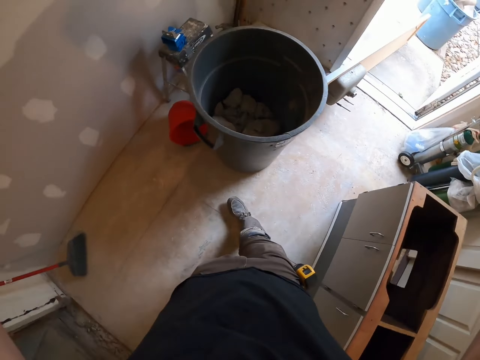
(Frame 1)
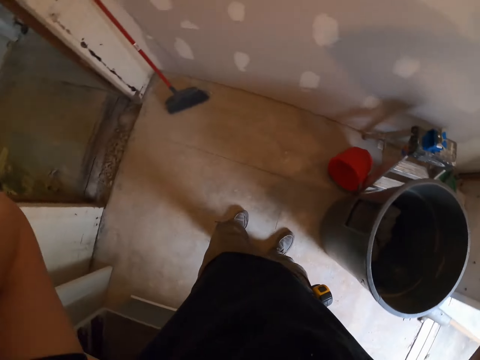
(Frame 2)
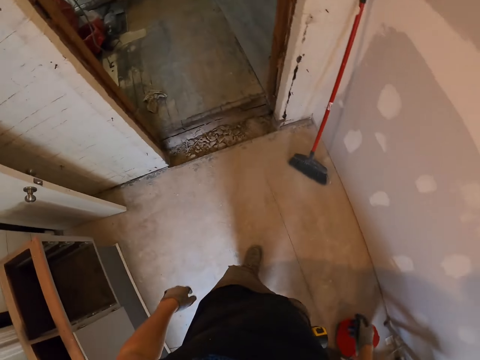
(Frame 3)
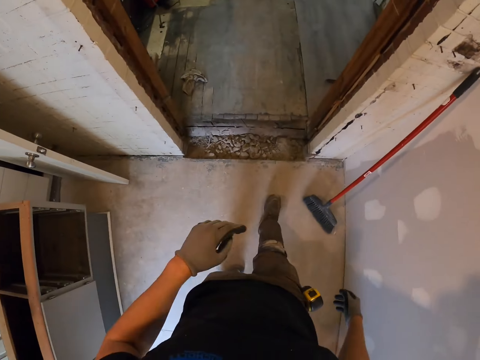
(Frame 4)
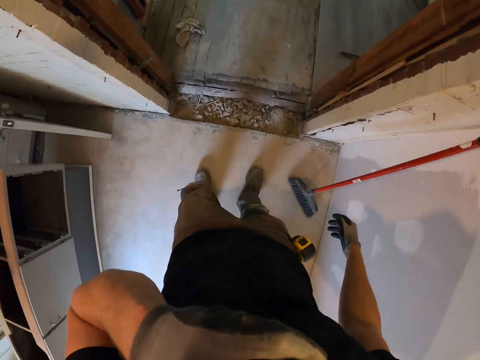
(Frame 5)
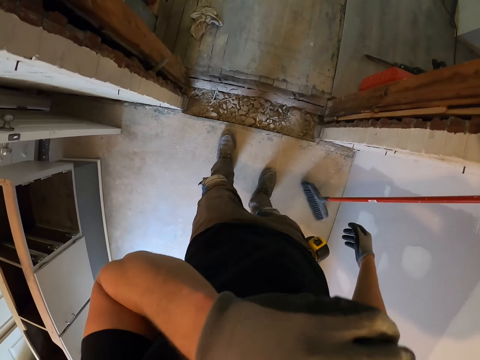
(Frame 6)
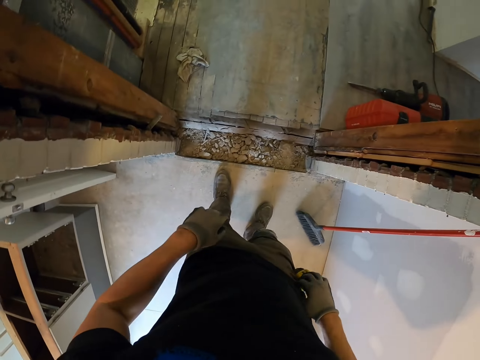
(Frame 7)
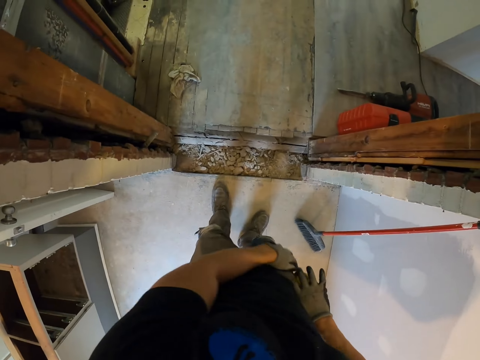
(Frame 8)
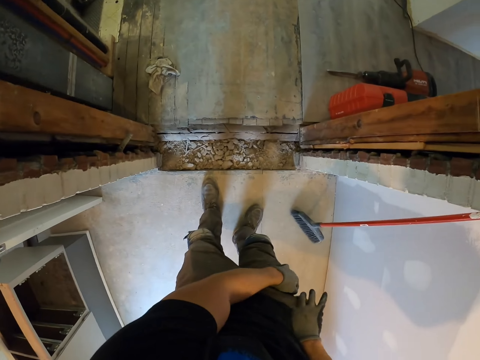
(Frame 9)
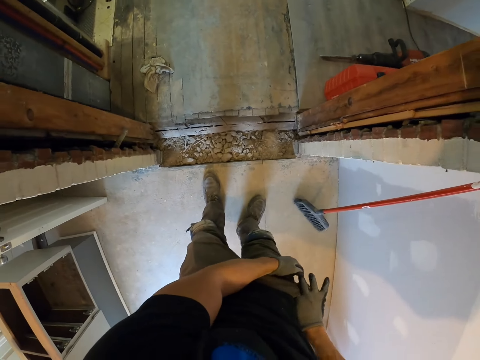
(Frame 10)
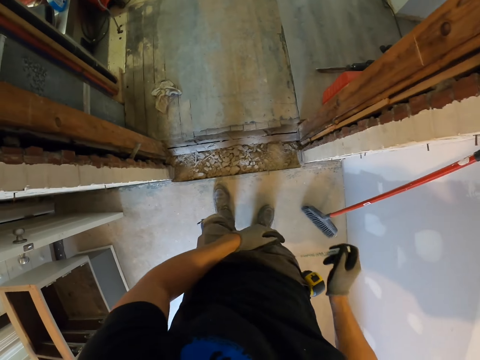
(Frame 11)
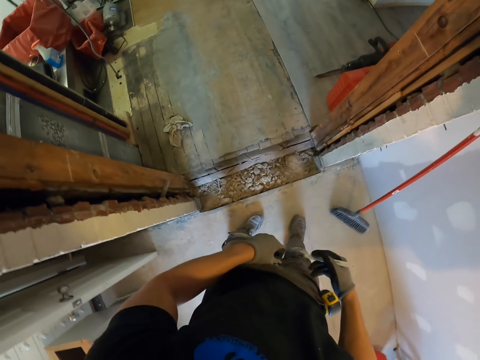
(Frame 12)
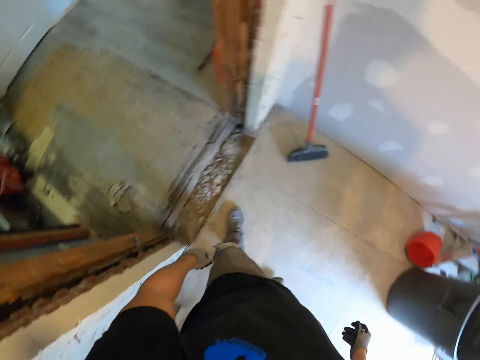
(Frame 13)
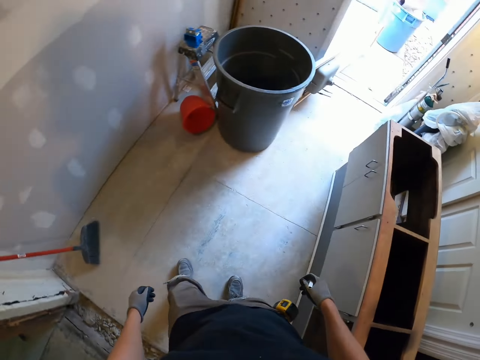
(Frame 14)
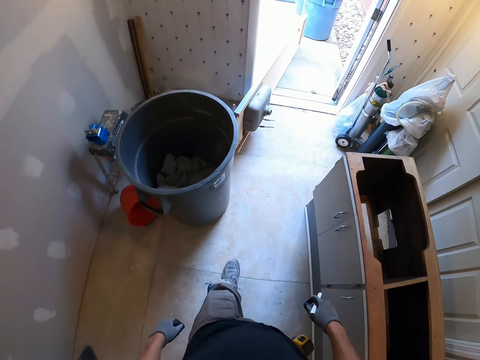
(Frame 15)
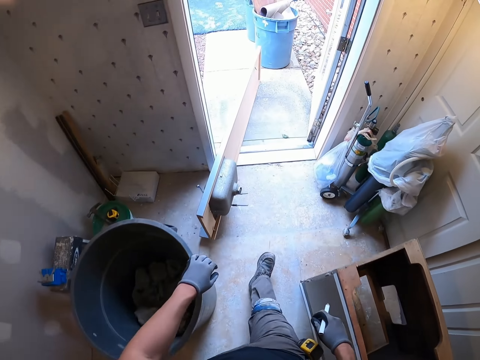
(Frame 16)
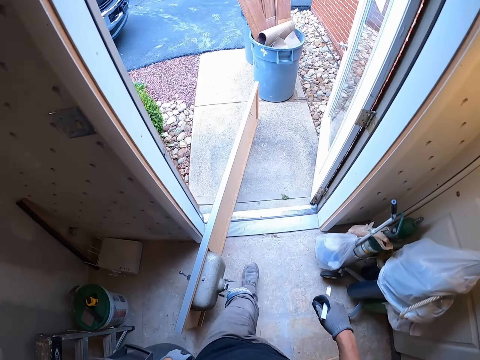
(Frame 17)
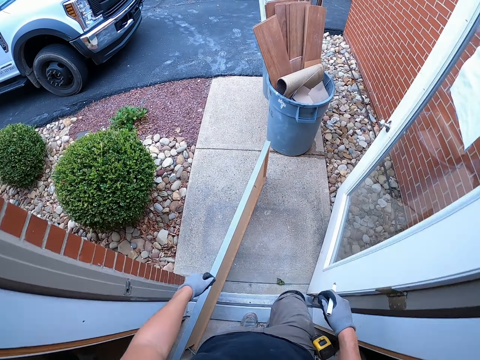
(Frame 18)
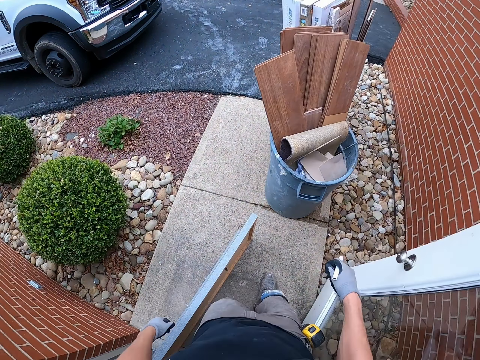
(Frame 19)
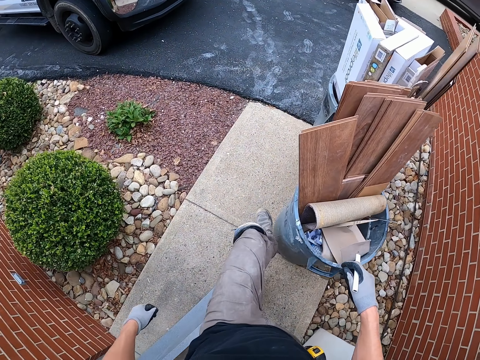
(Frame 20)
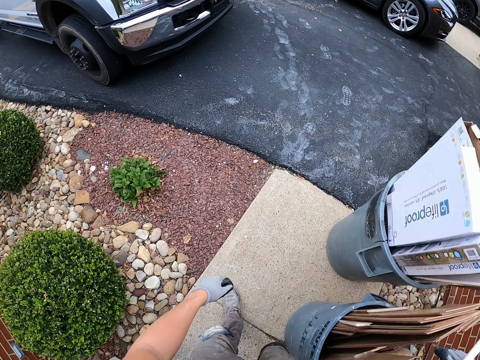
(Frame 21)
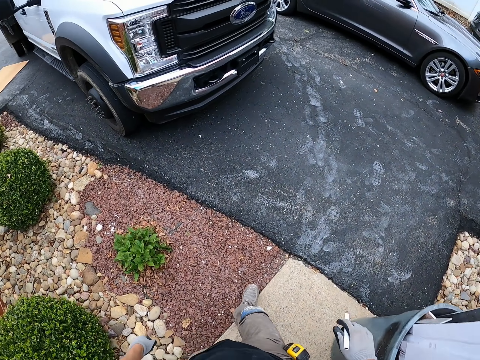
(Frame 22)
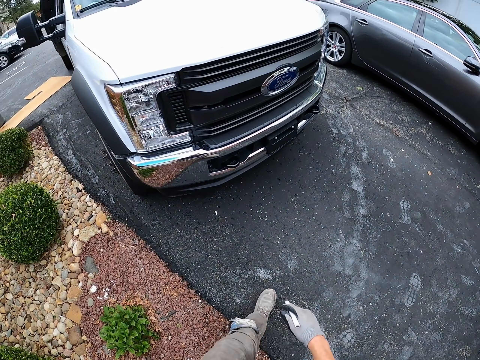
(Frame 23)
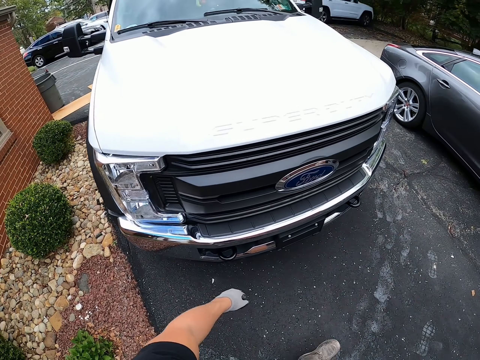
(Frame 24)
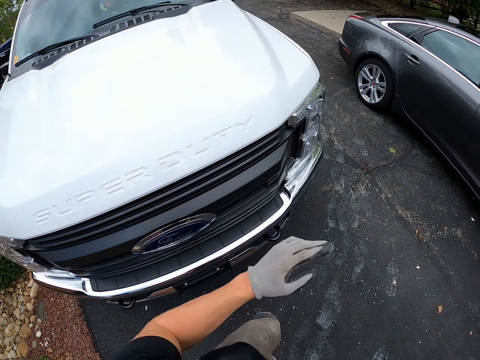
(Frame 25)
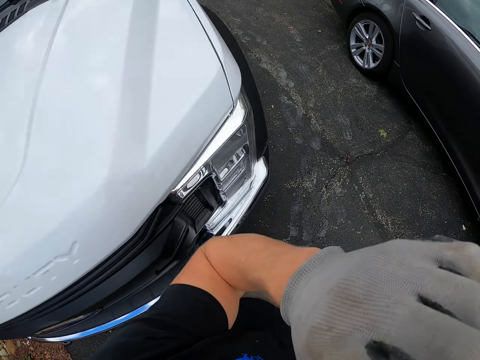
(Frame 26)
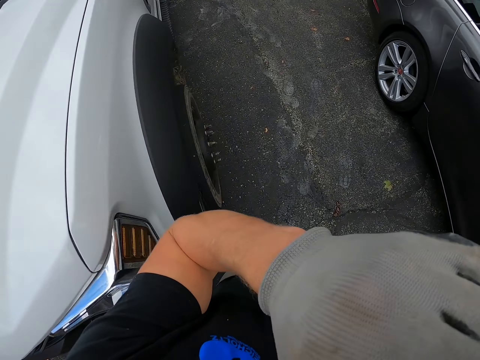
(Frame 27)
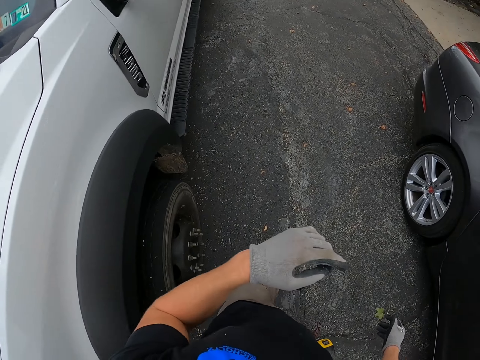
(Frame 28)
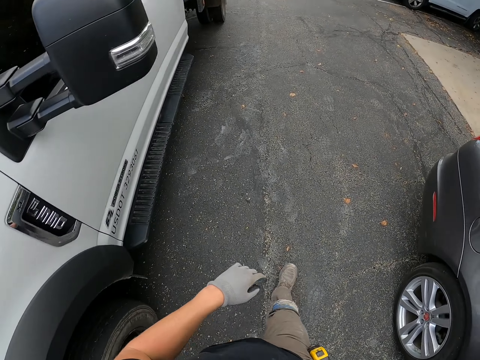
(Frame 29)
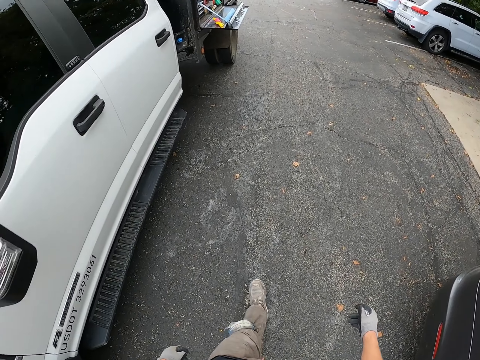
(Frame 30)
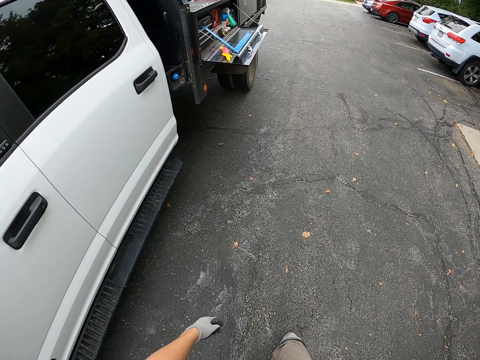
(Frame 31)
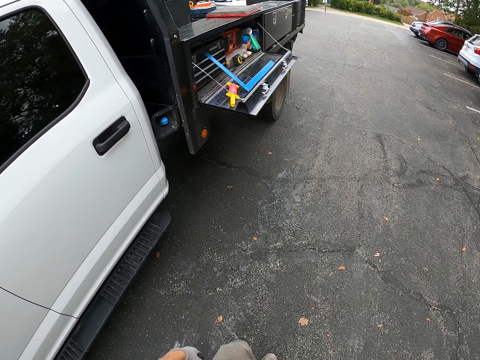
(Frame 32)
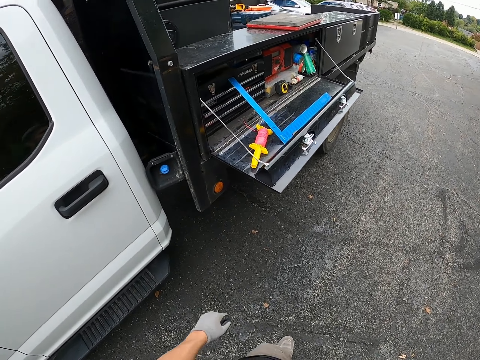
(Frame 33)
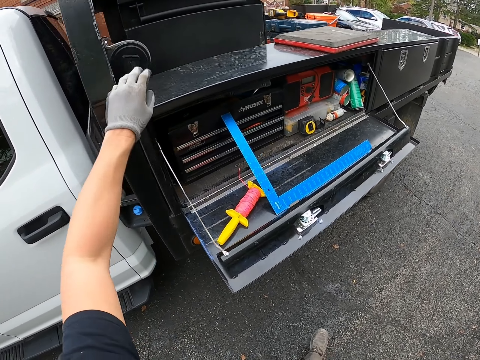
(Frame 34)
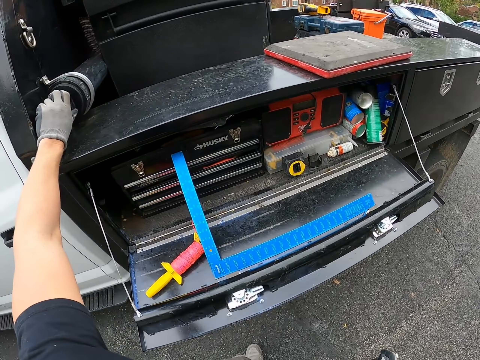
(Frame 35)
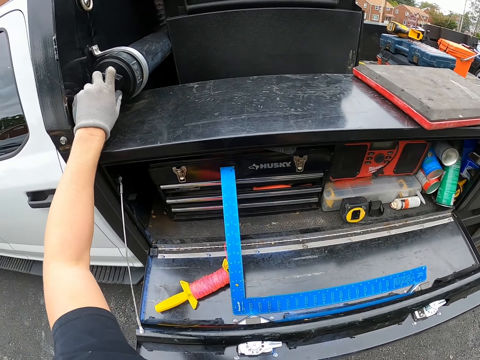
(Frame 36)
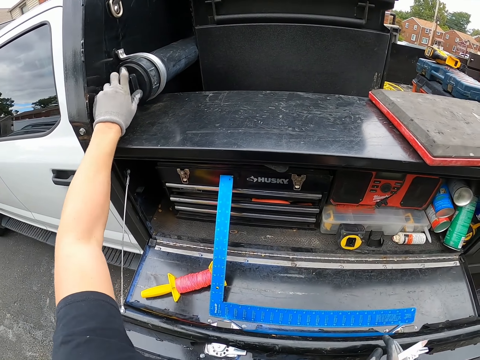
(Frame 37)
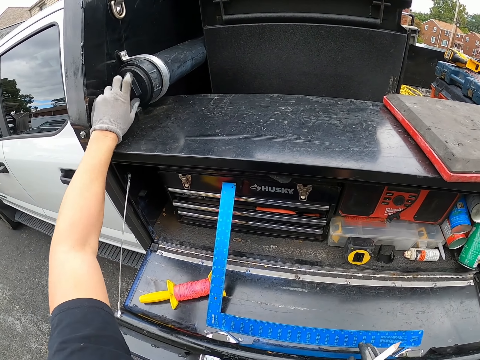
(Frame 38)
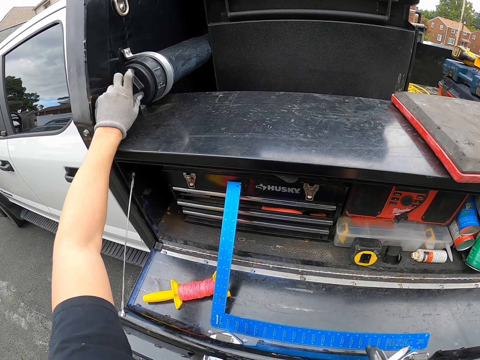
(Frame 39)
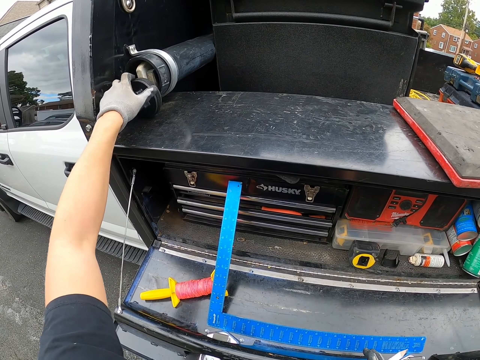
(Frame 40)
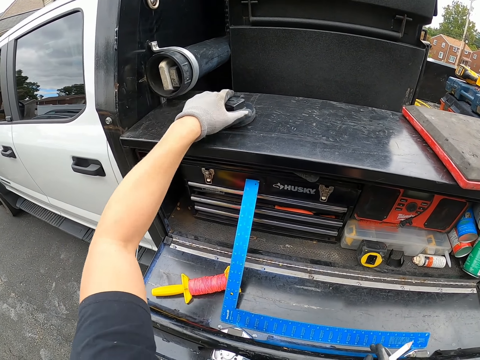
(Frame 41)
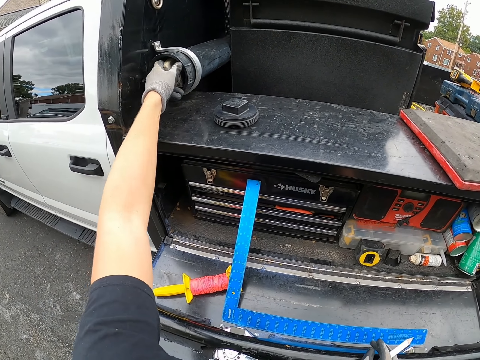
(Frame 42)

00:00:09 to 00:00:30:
The camera wearer walks. He removes his hands from the camera. He touches the camera. He removes his hands from the camera. He holds the pocket. He puts a hand in the pocket. He removes a pencil from the pocket. He holds the pencil. He removes the other hand from the pencil. He walks outside. He swings his hands. He raises his hand. He adjusts the camera. He removes his hand from the camera. He walks. He swings his hands. He stops. He opens a STABILA spirit level carrying container. He puts the STABILA spirit level bottom part on the surface of the tools in the car. He puts the lid on the toolbox.

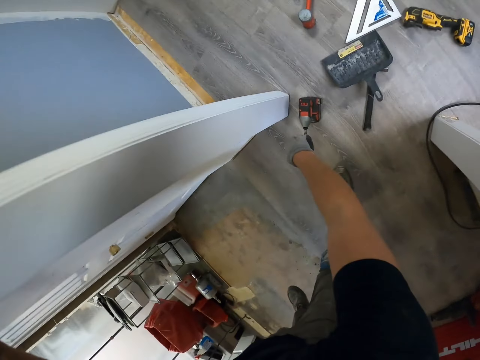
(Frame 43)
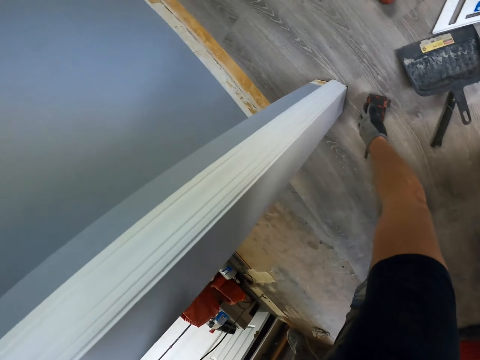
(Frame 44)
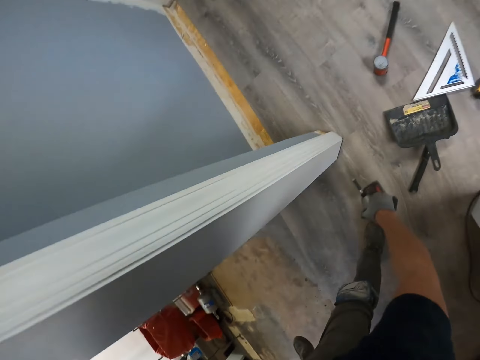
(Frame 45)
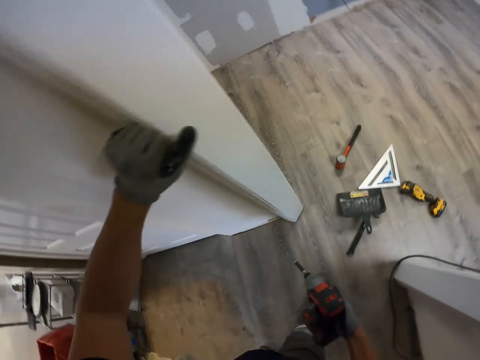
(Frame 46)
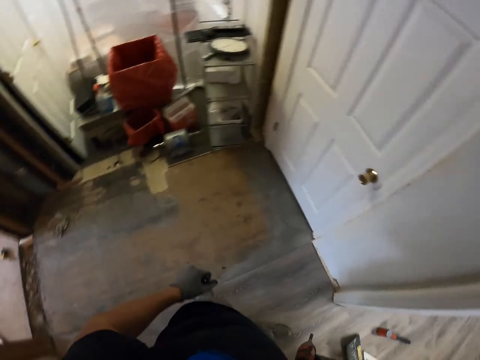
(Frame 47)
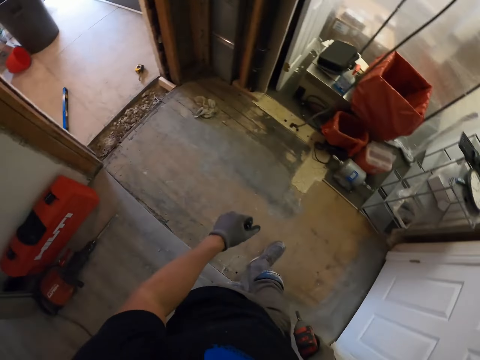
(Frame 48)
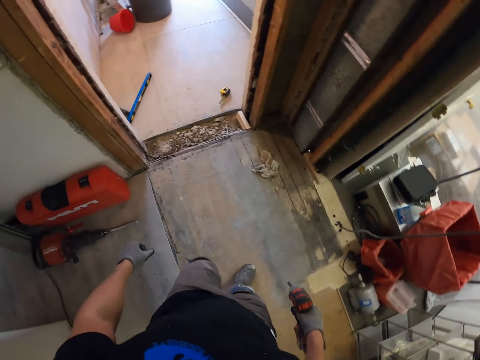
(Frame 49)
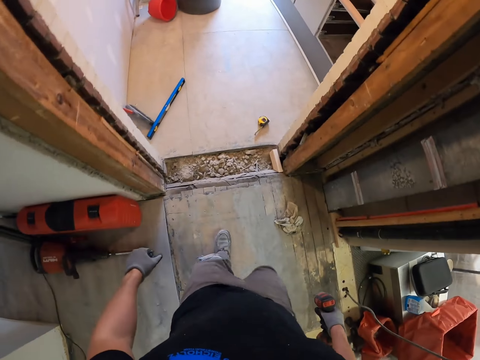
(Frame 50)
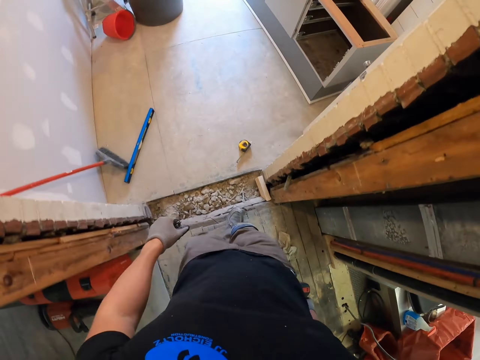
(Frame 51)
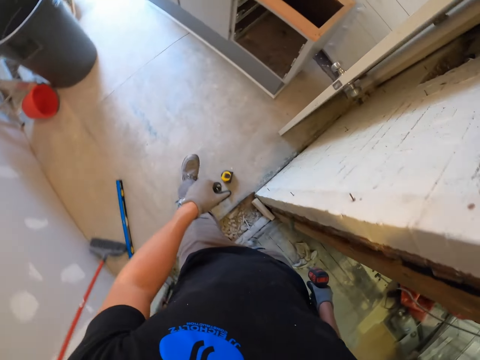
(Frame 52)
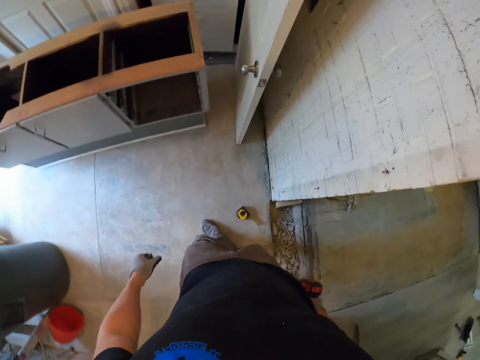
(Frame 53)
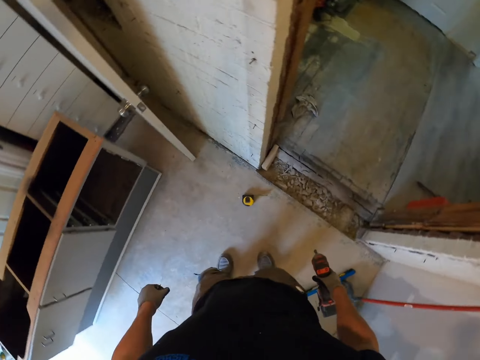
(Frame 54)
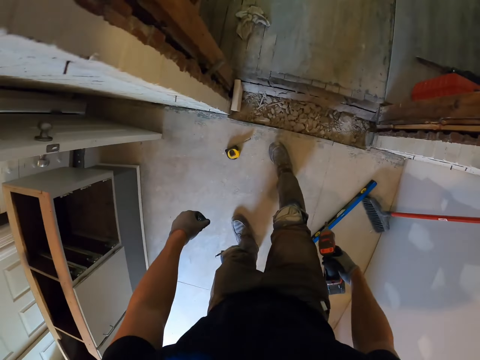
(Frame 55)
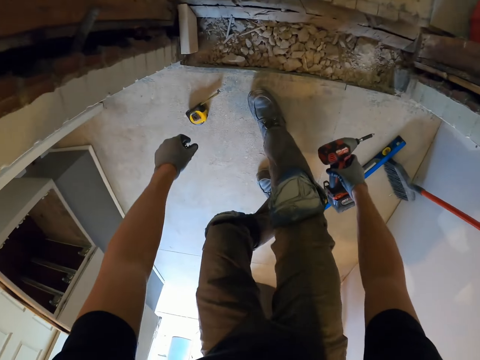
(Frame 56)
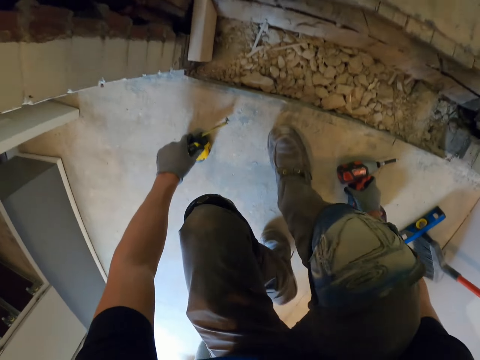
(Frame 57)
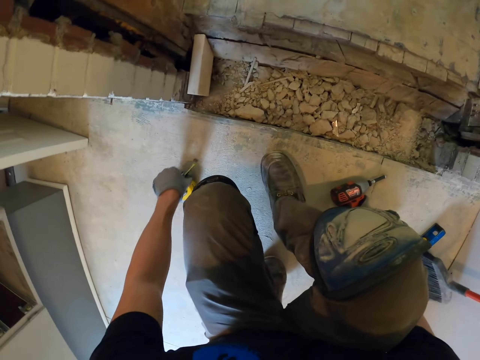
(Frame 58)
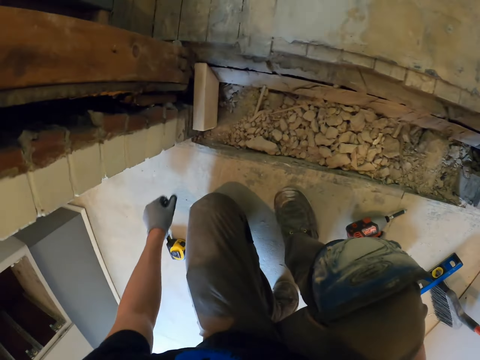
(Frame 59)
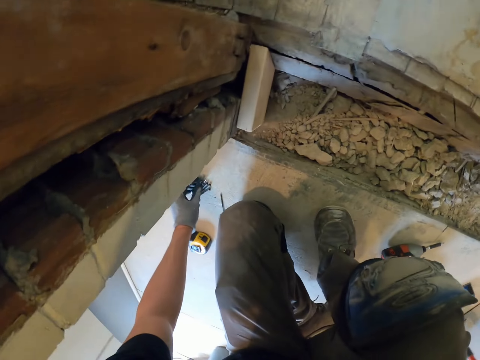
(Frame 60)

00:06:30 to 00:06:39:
The camera wearer picks up an electric wrench from the floor. They turn around and walk around the construction site. They turn around. They squat on the floor. They move a tape measure on the floor. They put screws on the floor.
